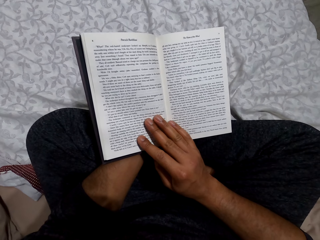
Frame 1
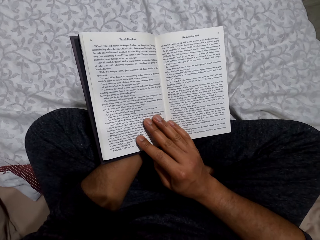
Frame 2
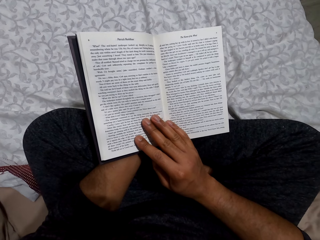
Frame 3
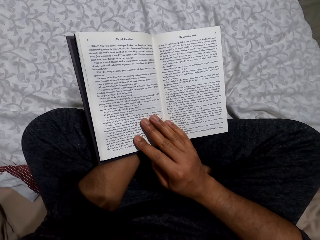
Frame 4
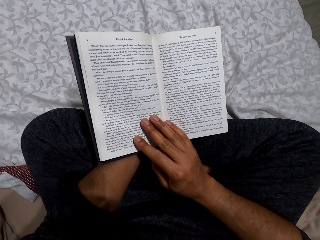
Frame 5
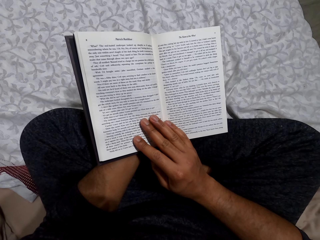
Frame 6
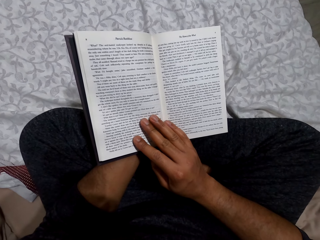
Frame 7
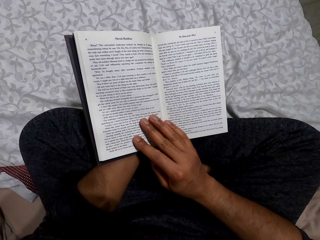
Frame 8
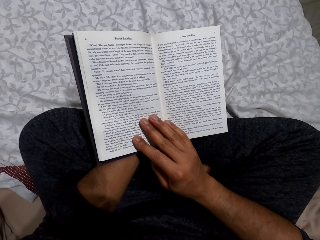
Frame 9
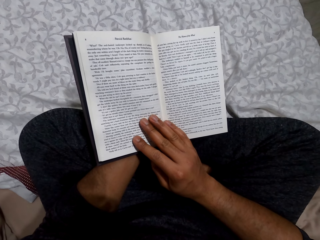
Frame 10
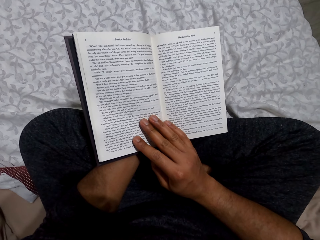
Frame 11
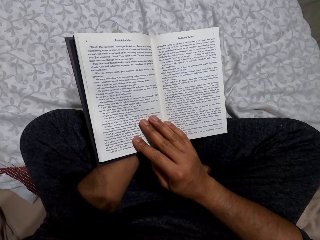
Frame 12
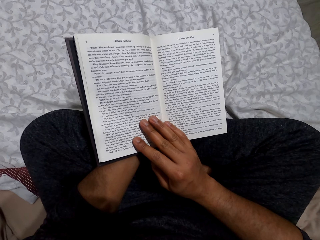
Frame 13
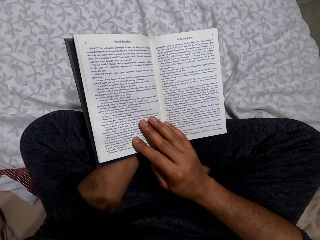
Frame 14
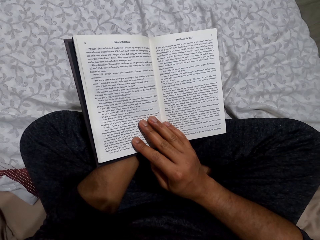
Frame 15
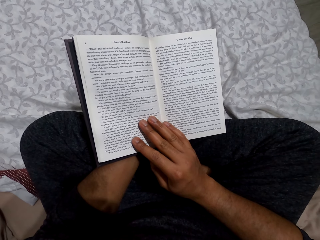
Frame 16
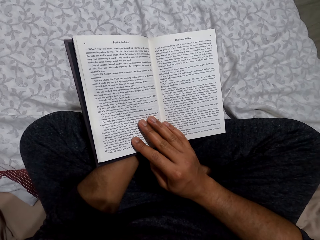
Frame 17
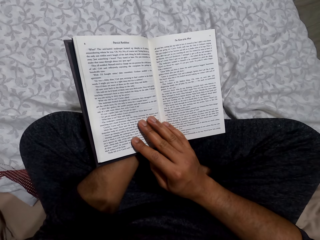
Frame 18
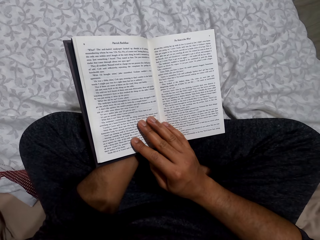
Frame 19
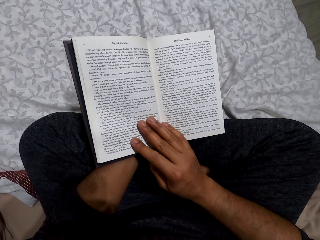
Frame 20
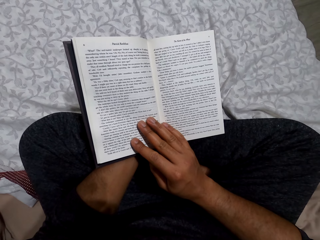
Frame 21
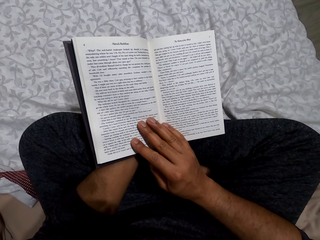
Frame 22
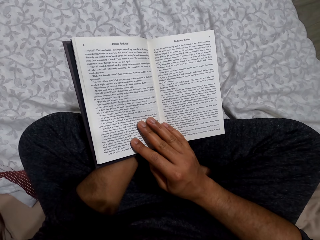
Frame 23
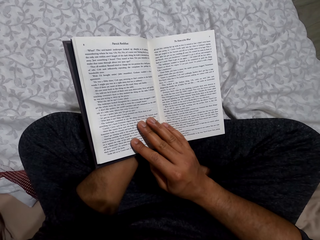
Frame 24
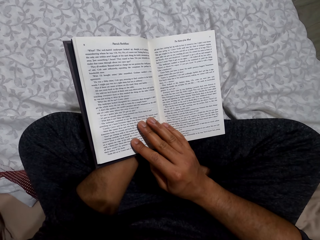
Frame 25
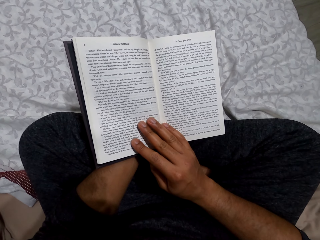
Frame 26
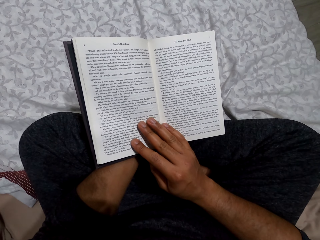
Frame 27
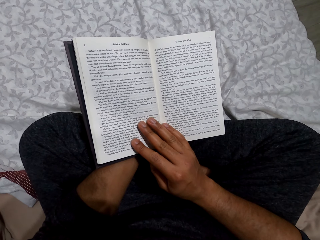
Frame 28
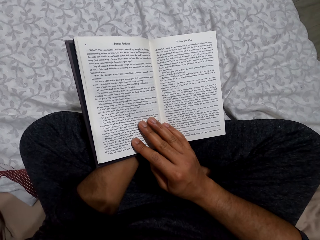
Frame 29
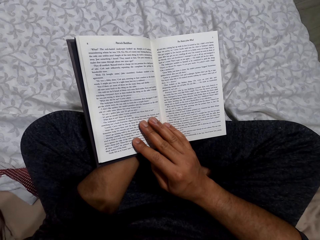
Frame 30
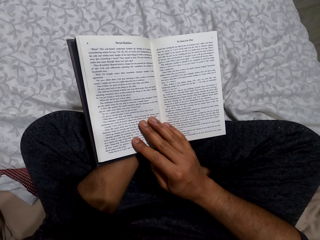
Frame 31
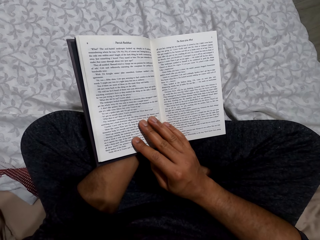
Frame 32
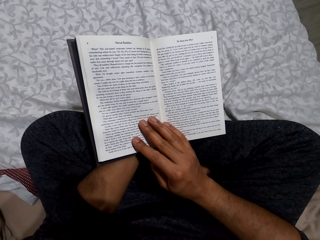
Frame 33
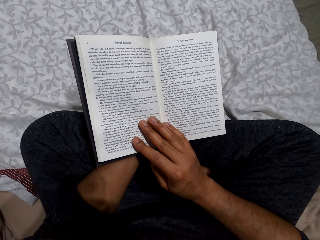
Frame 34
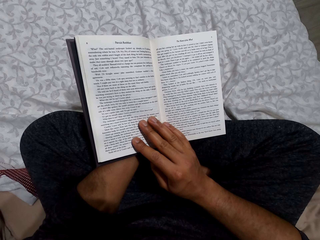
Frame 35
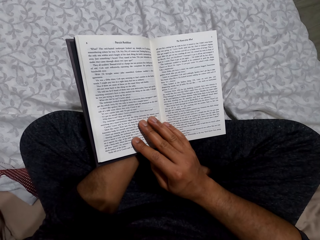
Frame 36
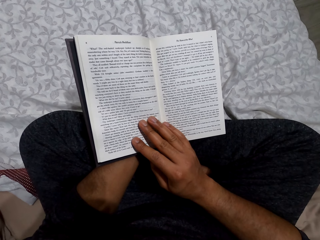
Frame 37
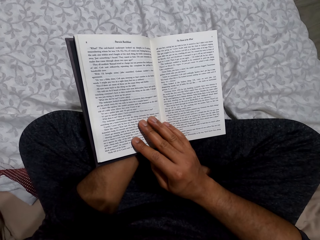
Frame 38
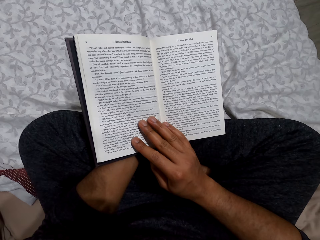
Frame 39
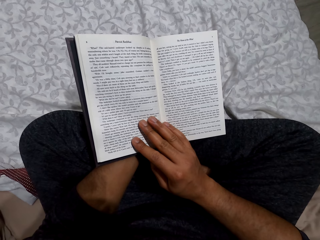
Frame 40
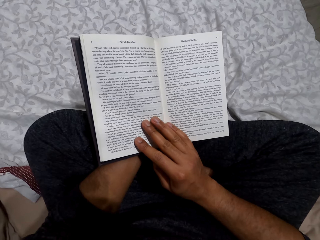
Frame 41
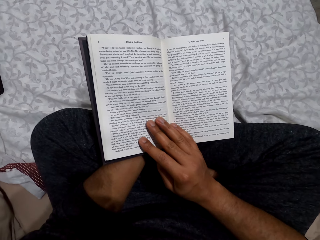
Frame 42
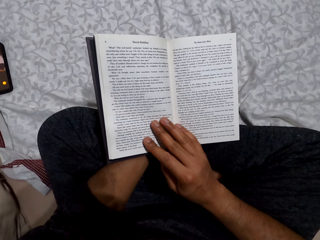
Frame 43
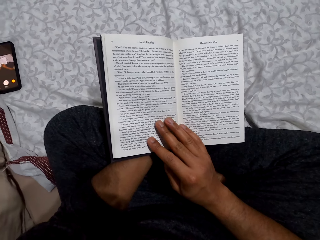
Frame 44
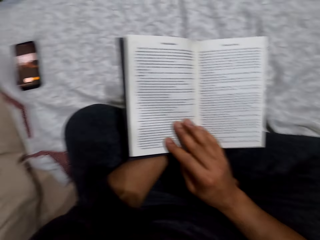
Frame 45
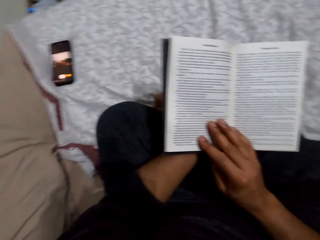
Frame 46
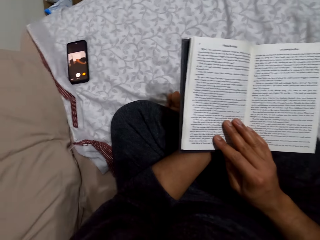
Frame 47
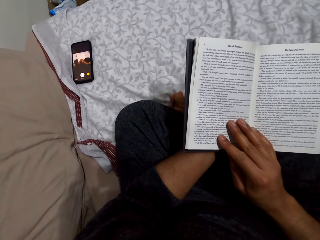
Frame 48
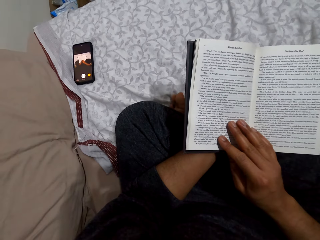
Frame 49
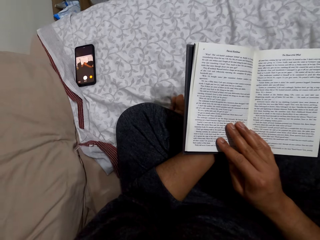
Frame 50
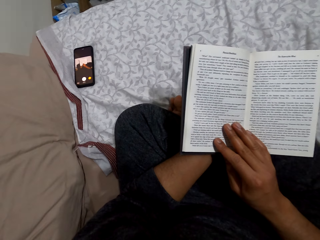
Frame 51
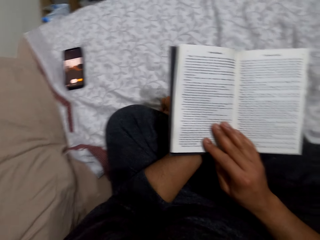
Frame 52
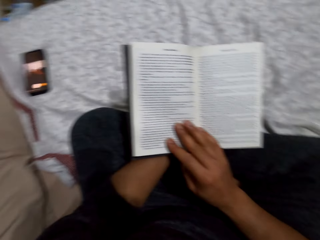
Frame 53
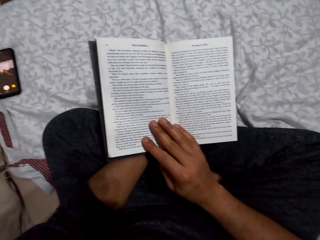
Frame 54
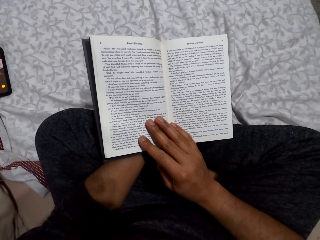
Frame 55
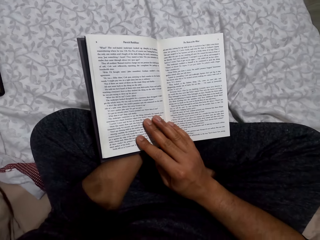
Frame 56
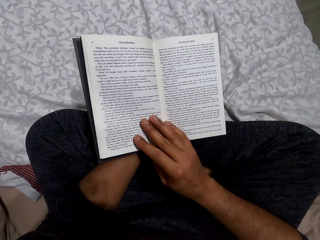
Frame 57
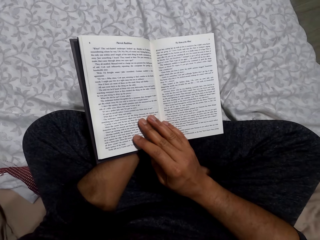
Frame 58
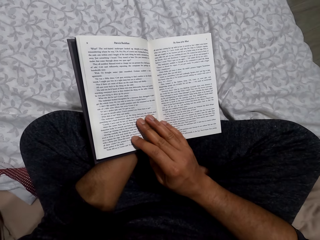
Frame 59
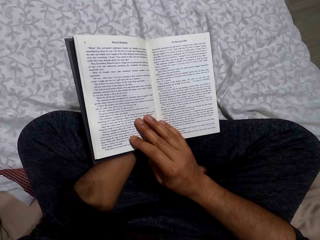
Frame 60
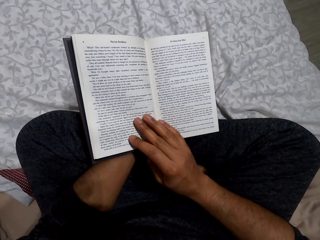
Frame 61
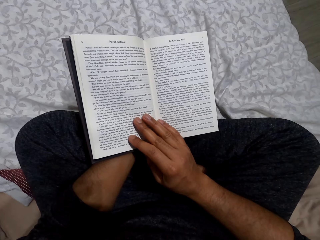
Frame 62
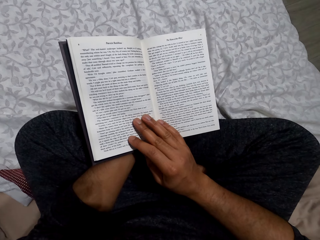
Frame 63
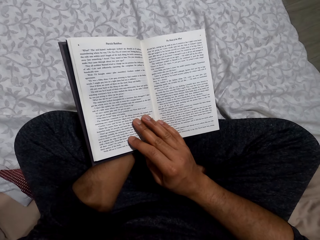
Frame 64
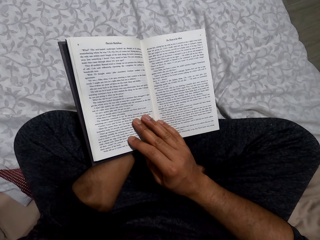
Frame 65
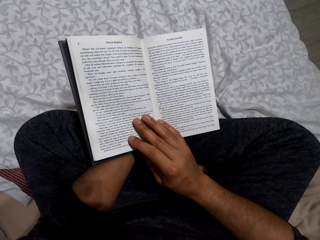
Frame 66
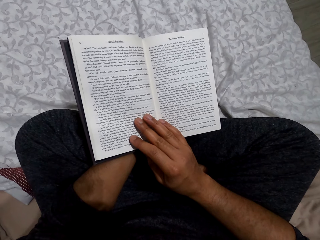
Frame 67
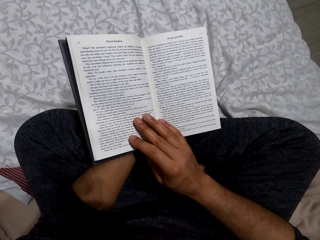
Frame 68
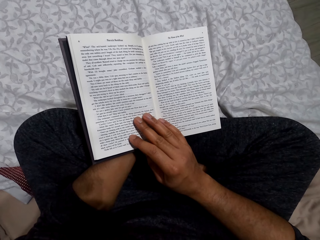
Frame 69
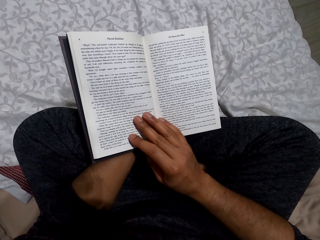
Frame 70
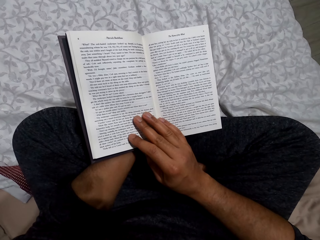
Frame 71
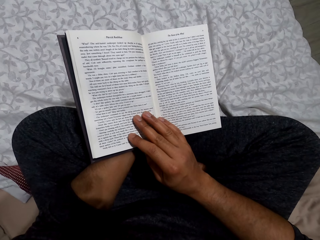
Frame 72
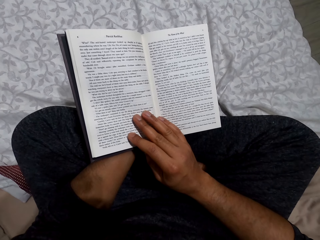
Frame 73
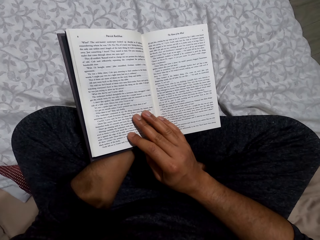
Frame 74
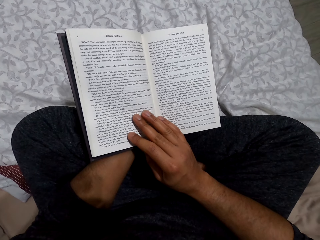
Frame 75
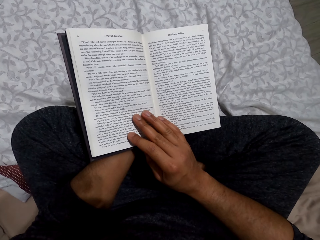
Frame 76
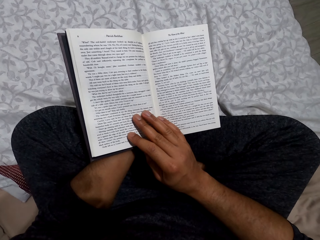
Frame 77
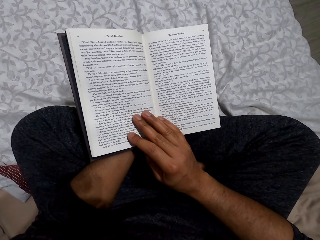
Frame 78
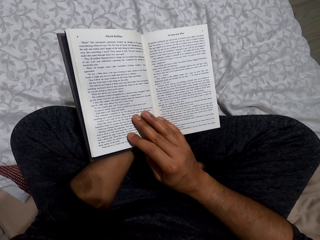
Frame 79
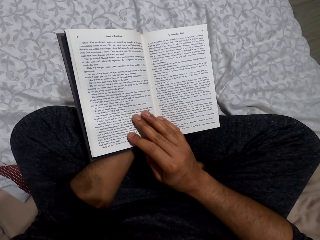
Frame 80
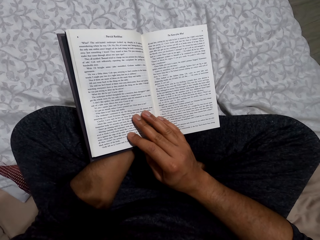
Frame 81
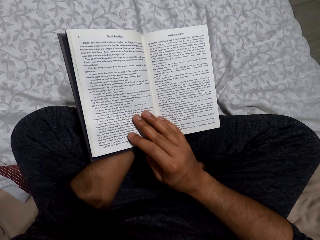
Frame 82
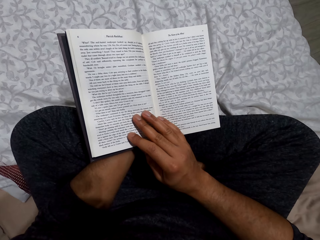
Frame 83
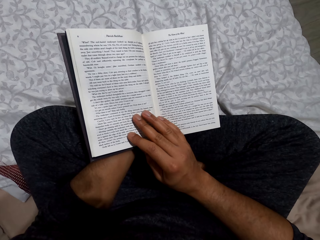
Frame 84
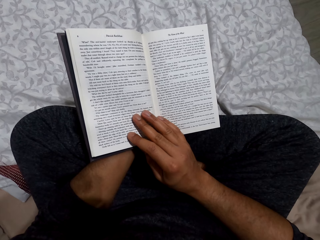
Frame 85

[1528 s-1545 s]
The camera wearer looks at the phone on a table. They read the book.

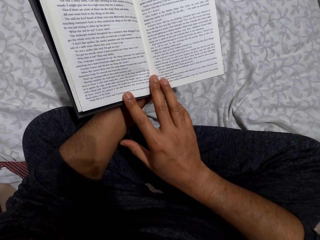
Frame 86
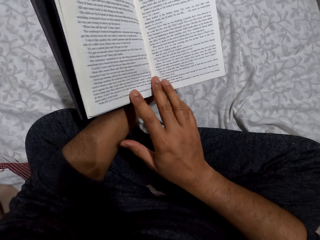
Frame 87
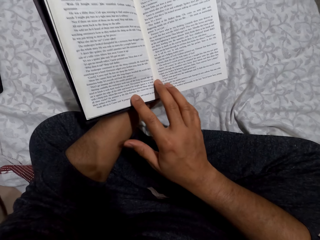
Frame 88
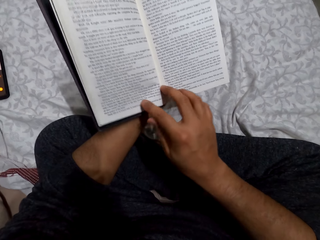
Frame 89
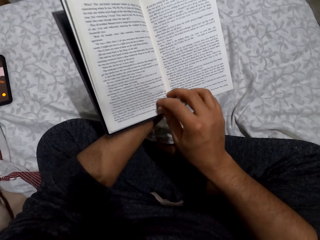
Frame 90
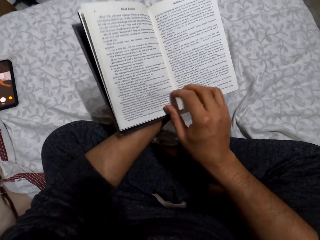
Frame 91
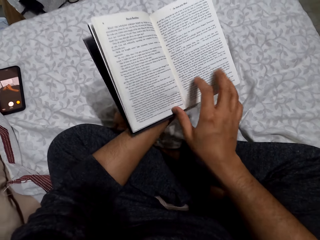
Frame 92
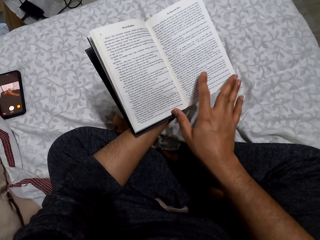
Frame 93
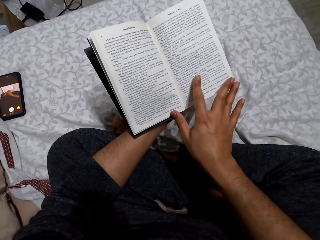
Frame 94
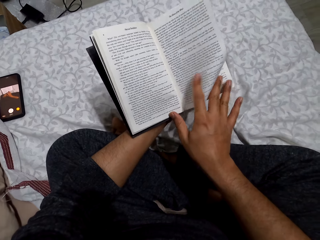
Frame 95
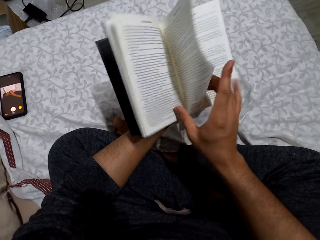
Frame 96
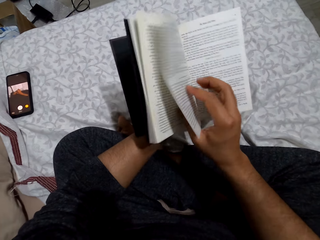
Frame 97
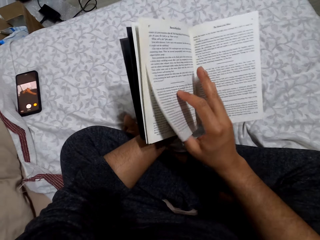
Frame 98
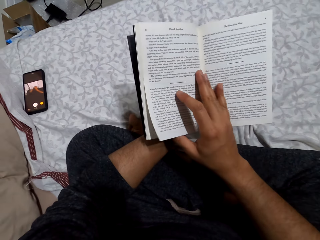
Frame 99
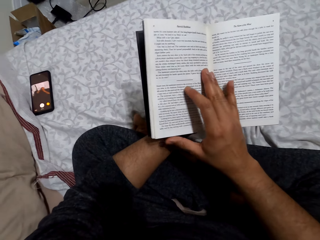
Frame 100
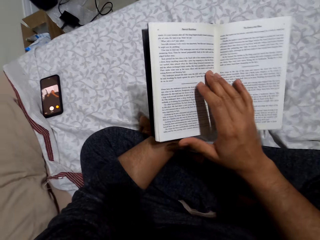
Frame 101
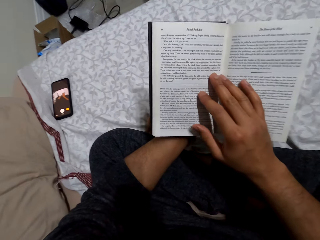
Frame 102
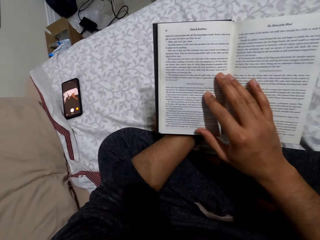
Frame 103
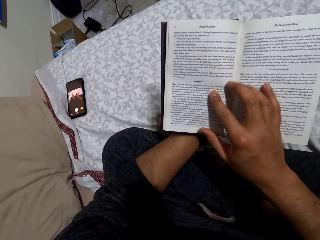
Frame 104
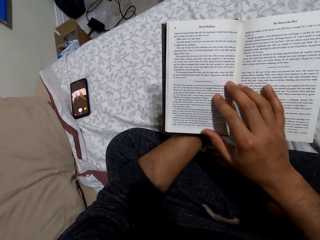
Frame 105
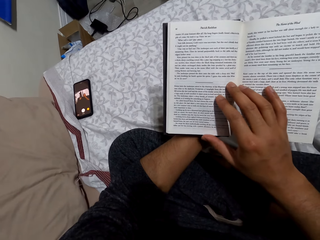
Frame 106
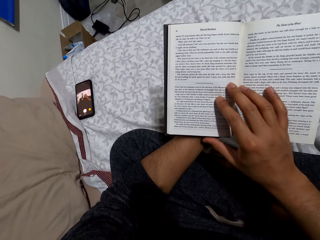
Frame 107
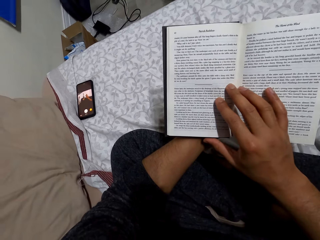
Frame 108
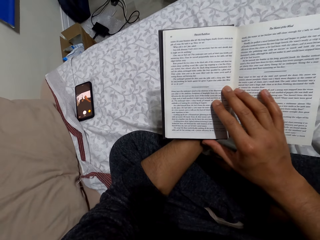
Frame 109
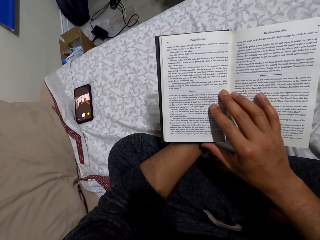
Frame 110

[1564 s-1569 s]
The camera wearer flips a page. They read the book.
